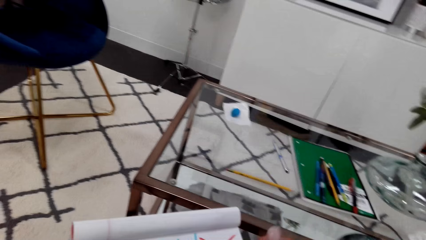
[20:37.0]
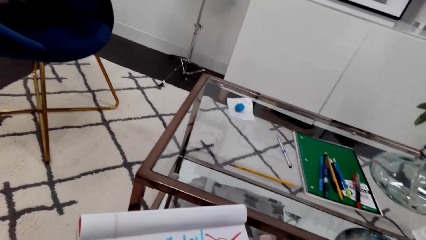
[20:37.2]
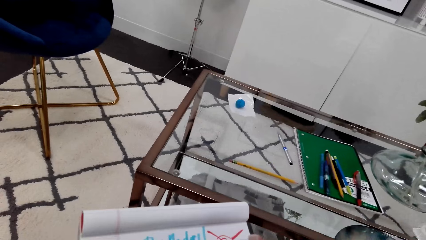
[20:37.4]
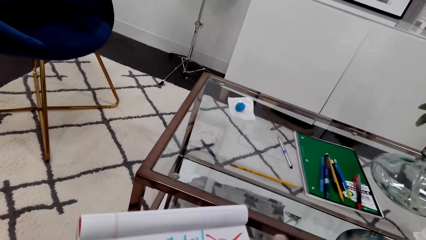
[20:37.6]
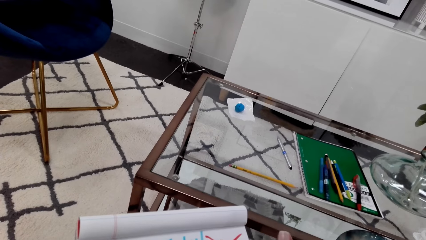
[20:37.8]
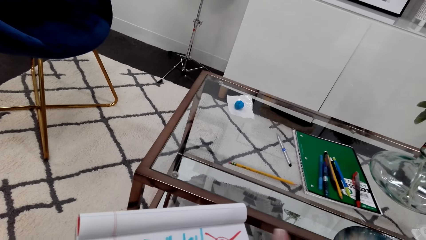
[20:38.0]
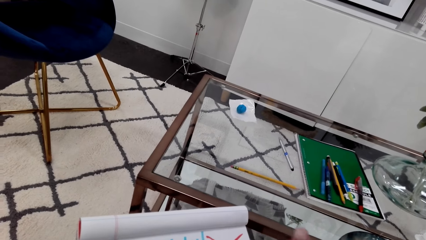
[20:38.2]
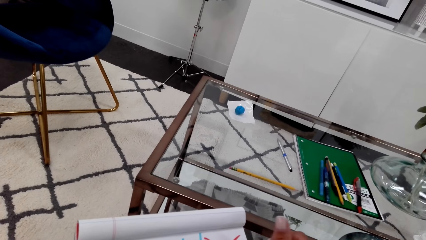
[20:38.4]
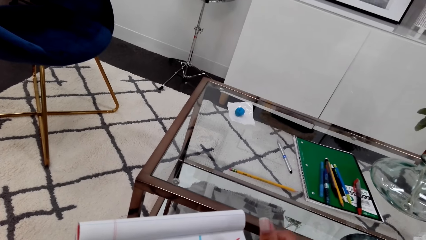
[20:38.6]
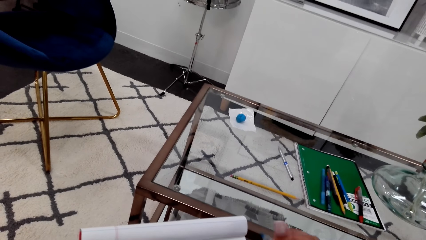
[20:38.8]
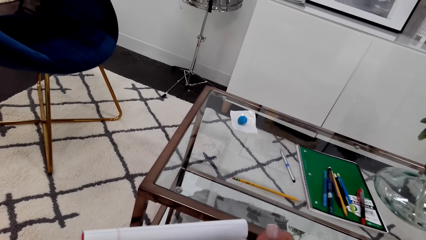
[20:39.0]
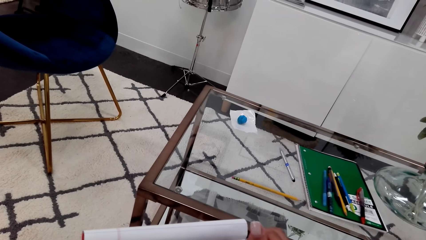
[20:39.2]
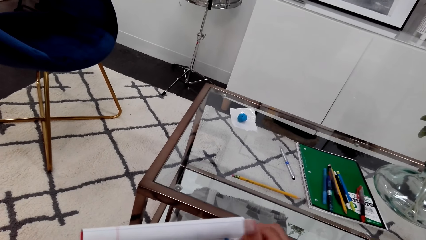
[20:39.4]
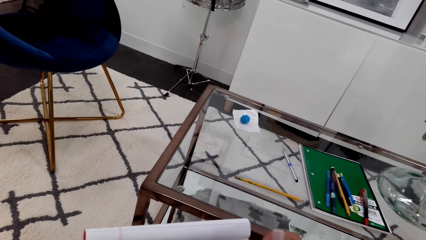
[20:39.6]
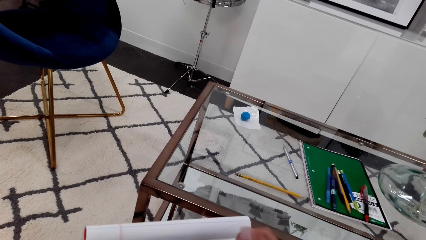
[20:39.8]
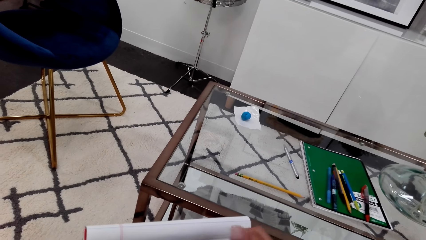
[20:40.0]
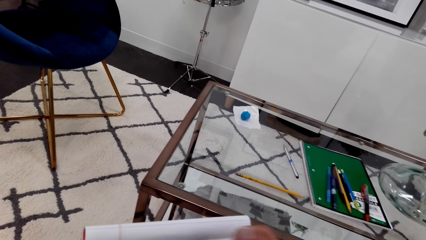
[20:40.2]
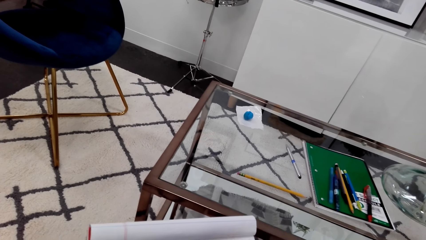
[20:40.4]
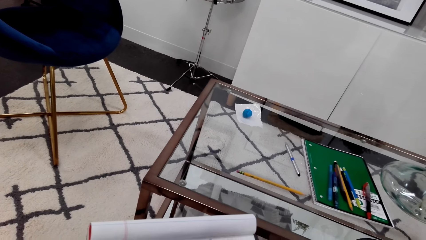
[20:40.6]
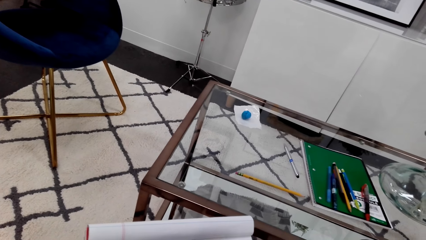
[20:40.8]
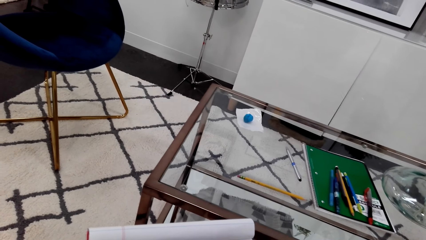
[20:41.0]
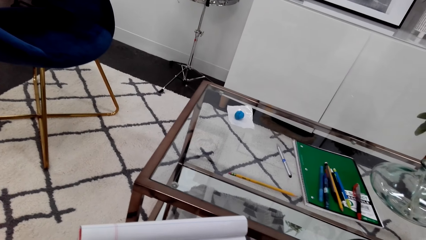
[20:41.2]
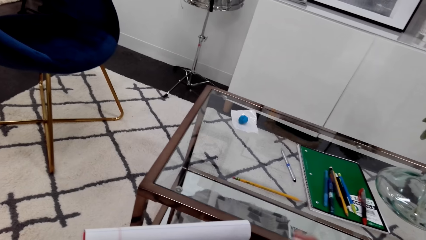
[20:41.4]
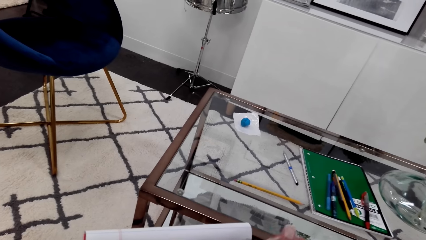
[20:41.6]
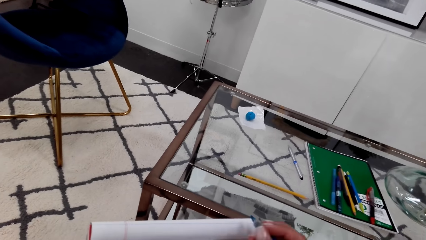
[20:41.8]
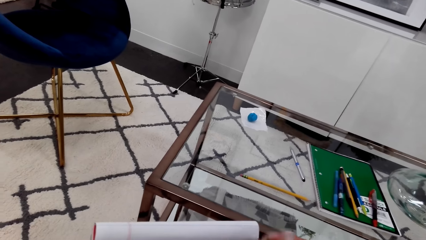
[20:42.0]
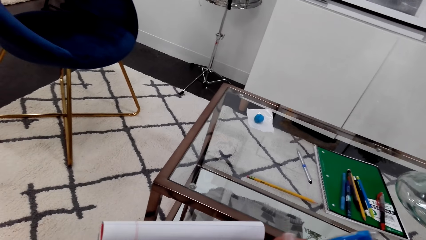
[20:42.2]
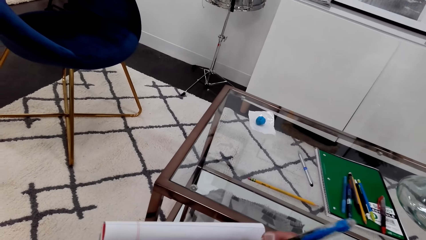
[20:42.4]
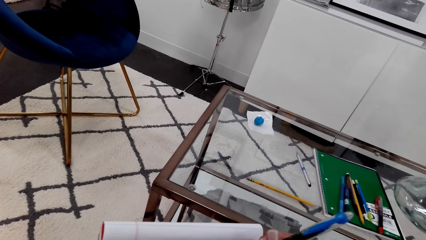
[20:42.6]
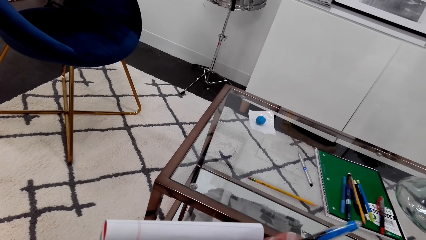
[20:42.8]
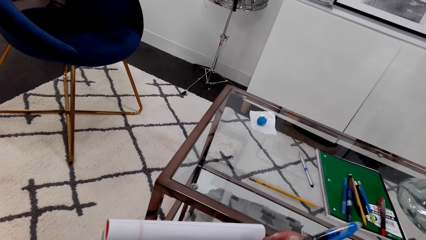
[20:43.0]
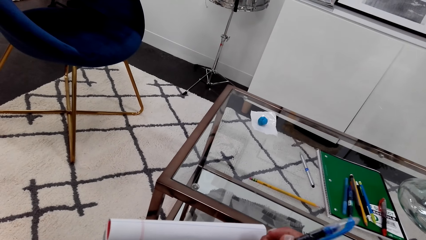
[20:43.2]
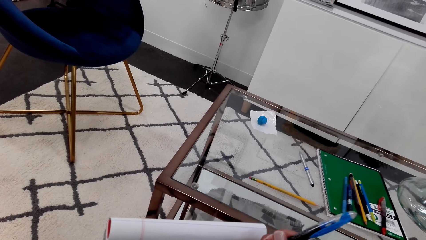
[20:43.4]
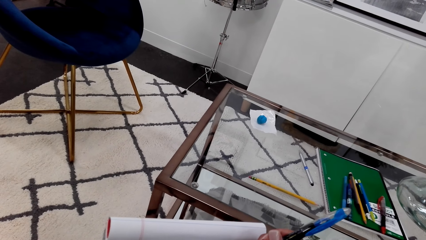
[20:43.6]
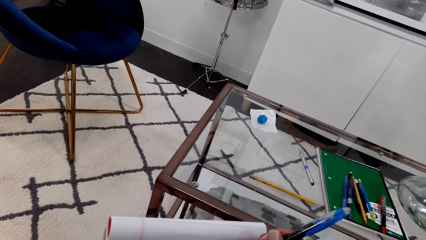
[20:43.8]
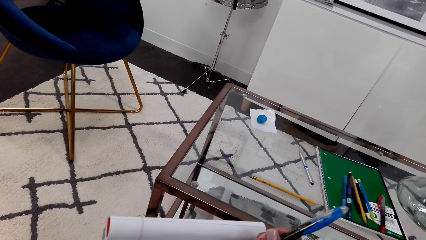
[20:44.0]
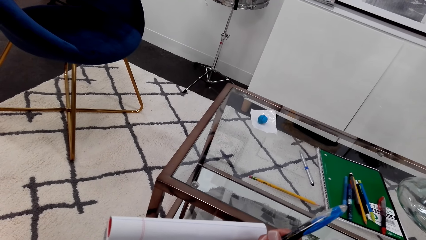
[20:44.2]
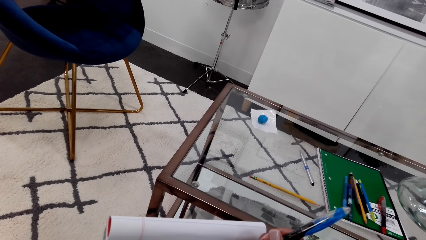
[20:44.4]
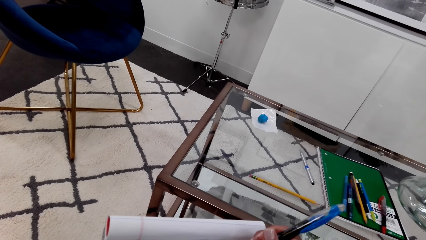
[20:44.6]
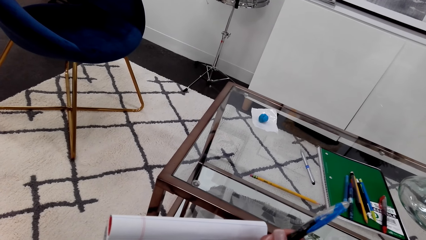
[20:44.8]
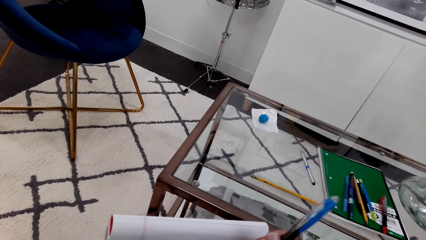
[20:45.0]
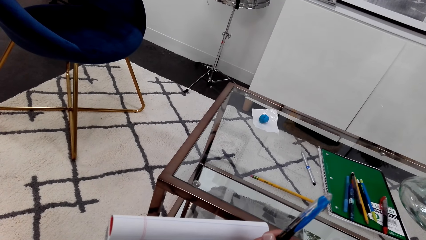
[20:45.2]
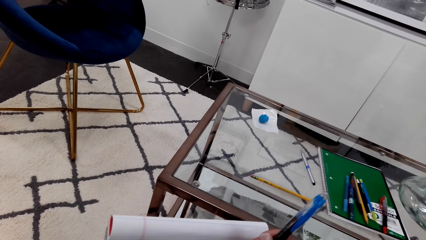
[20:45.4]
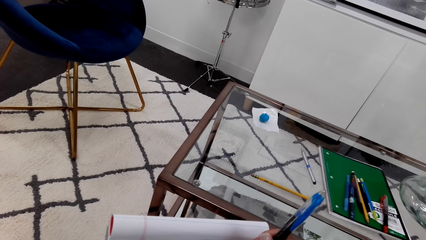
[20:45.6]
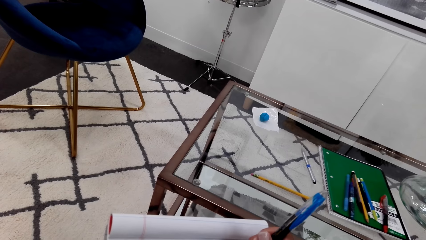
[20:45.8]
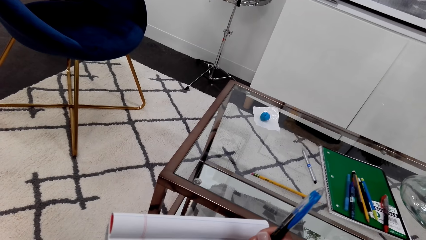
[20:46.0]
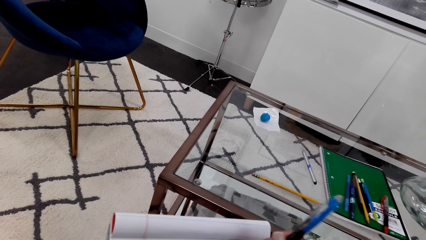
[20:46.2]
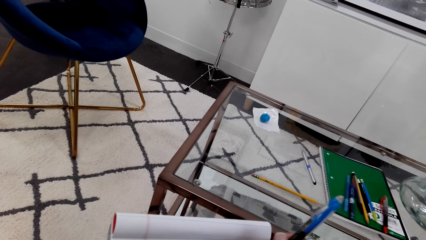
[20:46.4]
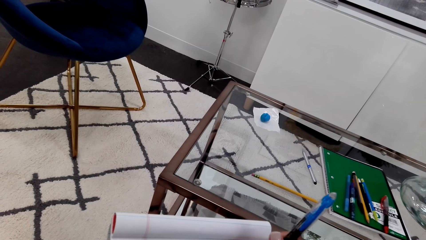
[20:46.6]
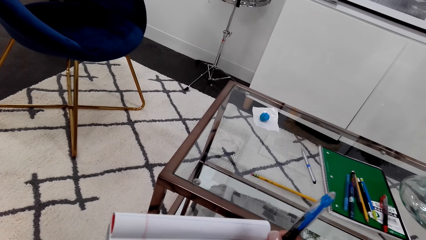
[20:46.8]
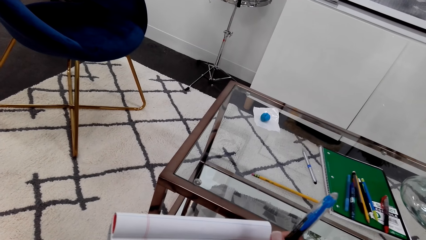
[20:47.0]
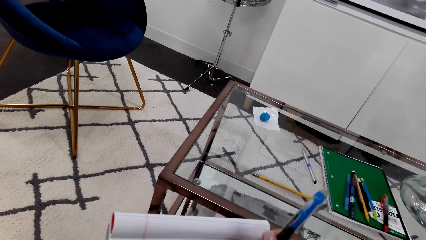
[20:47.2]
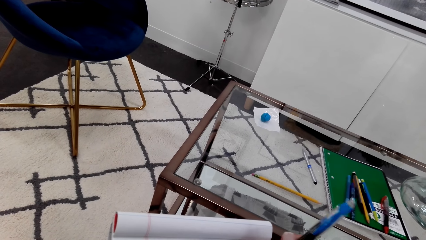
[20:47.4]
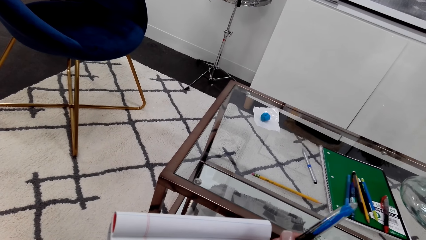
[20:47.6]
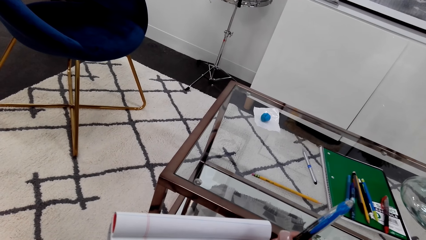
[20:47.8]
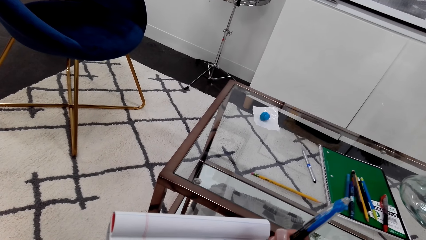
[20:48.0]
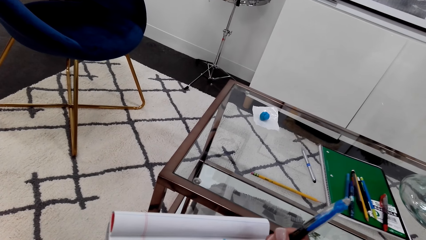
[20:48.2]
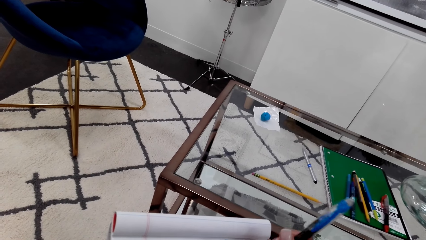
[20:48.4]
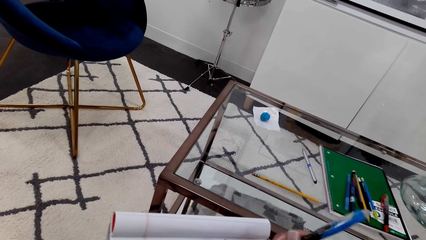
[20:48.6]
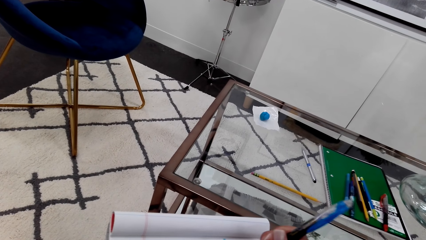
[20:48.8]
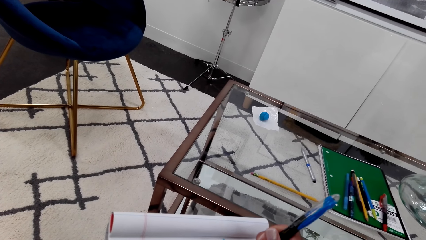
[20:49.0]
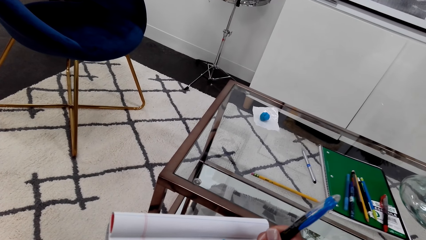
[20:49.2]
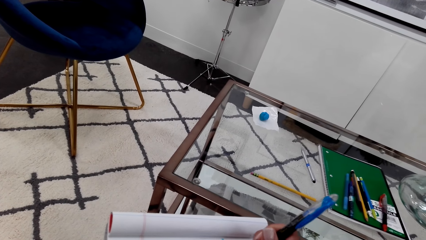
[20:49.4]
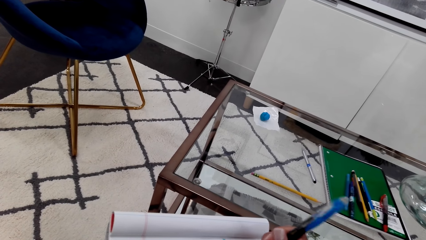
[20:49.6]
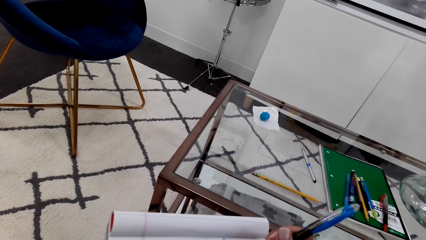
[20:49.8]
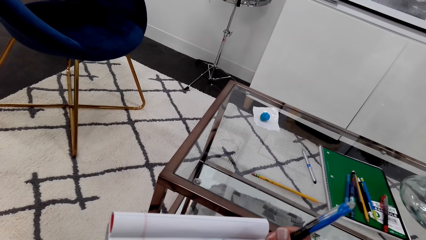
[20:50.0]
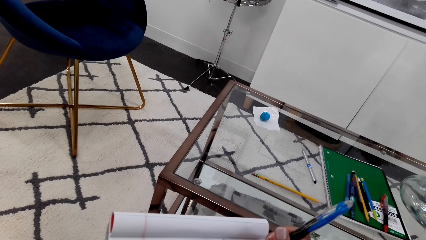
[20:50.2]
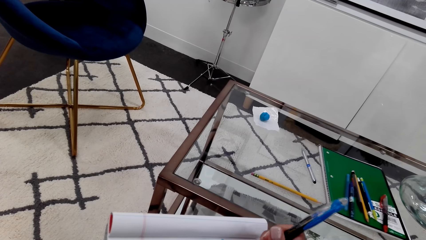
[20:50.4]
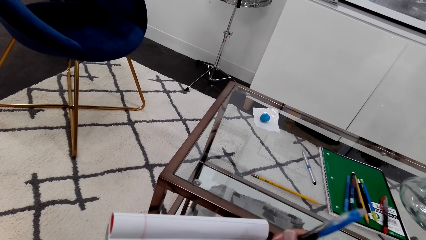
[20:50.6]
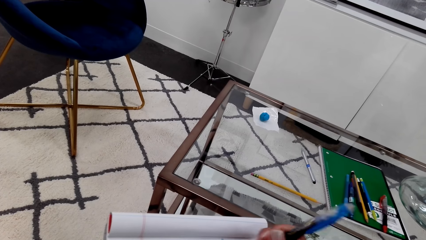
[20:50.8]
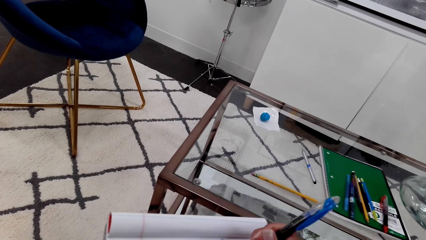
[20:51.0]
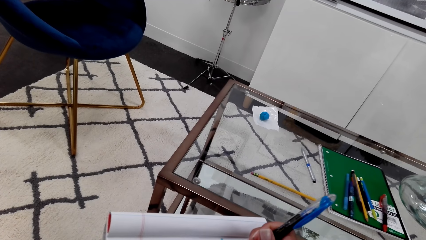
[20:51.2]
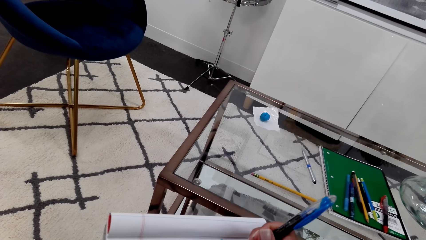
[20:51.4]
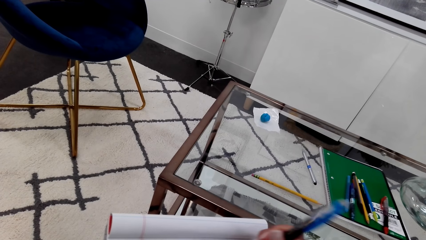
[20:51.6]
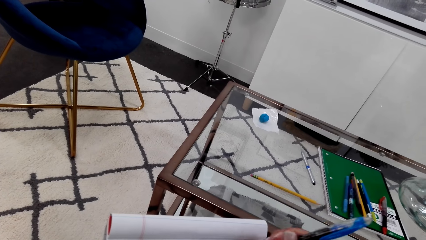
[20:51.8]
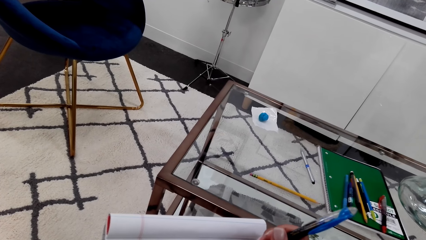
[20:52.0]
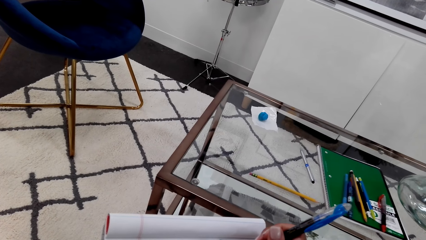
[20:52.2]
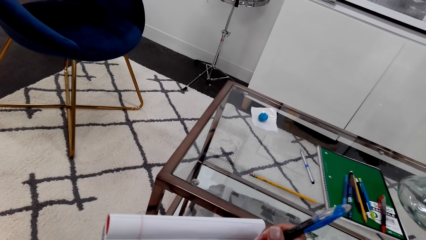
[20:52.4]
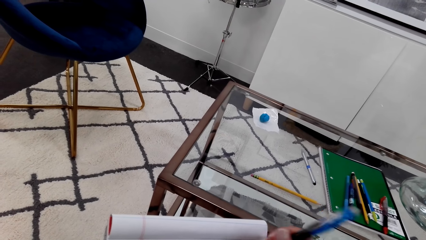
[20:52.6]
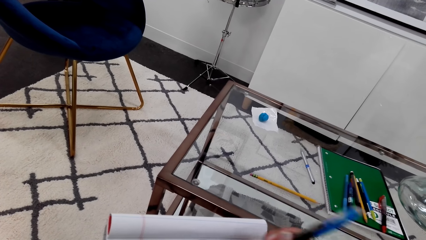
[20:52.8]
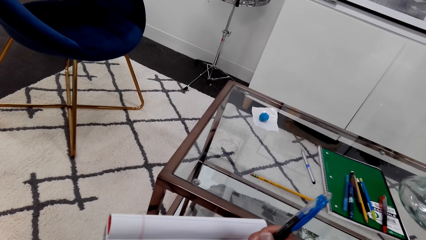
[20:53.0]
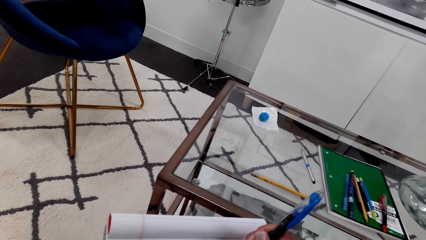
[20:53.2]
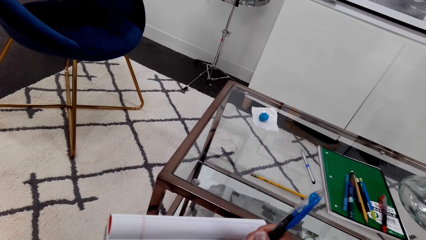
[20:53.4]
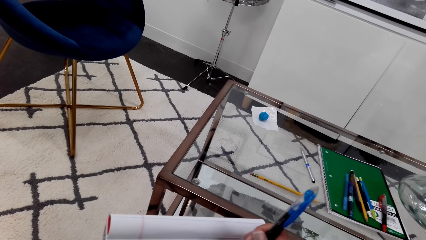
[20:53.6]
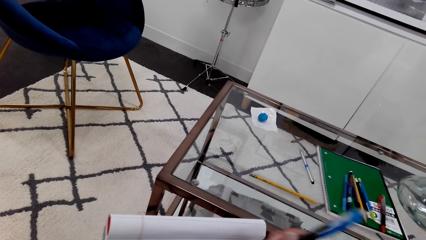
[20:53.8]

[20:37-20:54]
The camera wearer moves their hand. They write on the book using a pen. They draw on the book.
